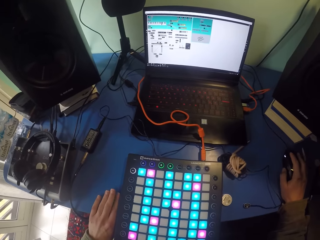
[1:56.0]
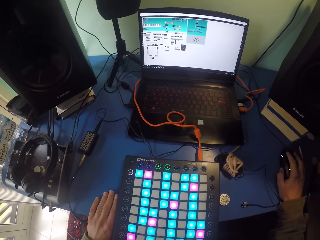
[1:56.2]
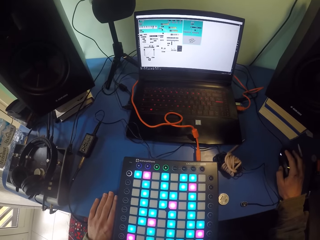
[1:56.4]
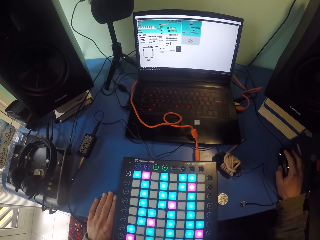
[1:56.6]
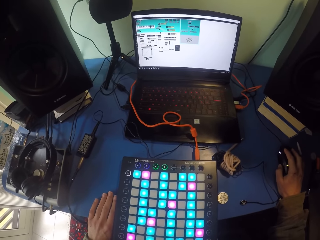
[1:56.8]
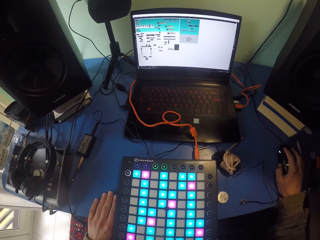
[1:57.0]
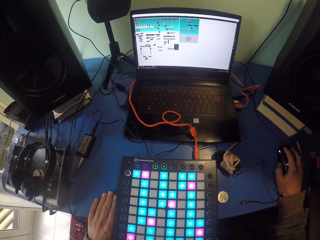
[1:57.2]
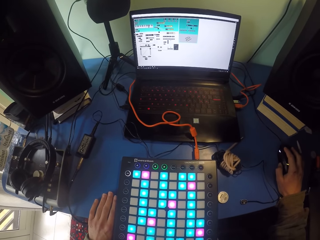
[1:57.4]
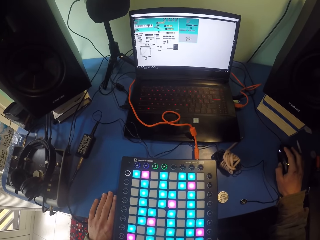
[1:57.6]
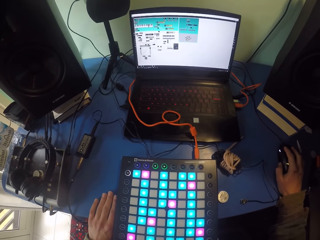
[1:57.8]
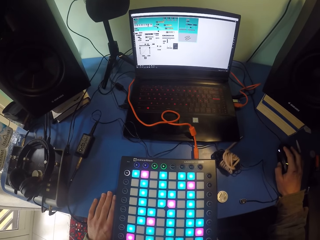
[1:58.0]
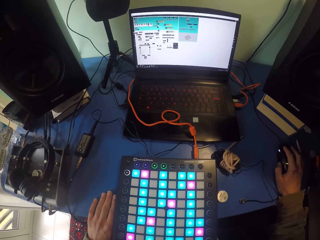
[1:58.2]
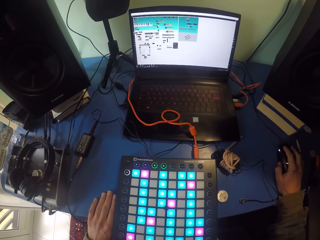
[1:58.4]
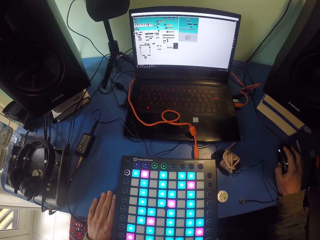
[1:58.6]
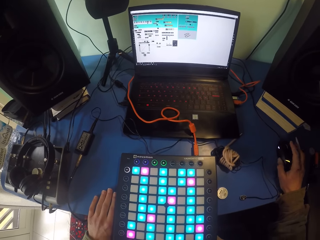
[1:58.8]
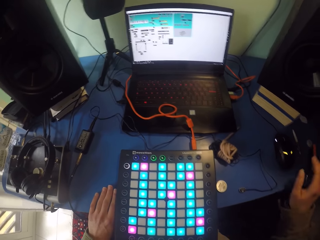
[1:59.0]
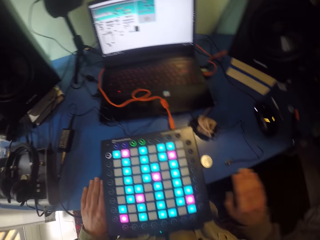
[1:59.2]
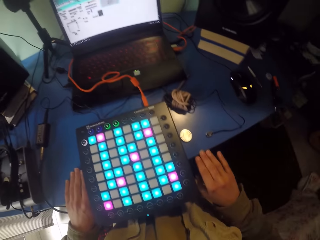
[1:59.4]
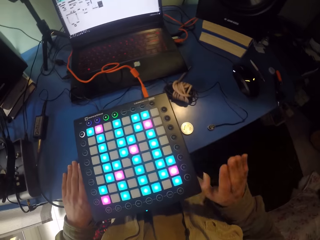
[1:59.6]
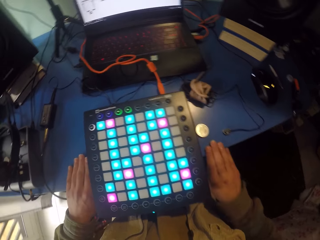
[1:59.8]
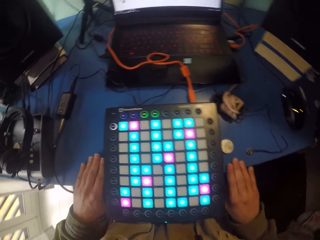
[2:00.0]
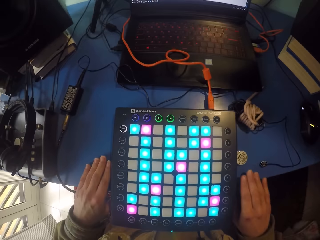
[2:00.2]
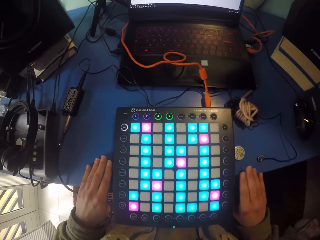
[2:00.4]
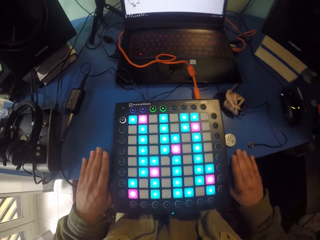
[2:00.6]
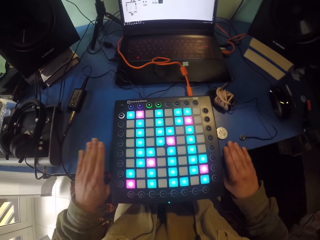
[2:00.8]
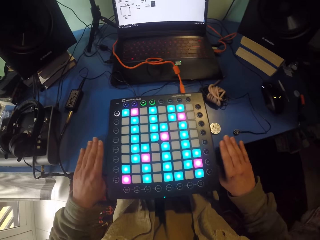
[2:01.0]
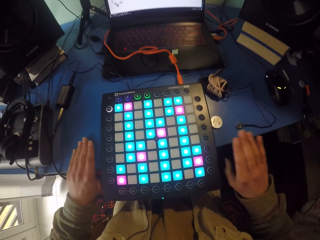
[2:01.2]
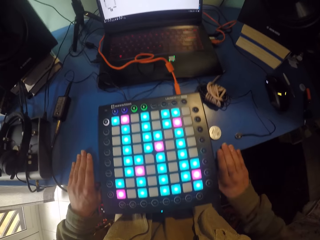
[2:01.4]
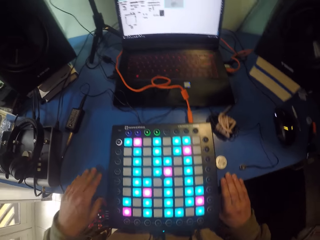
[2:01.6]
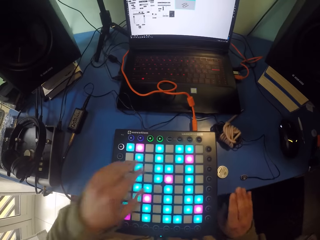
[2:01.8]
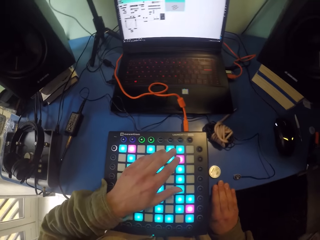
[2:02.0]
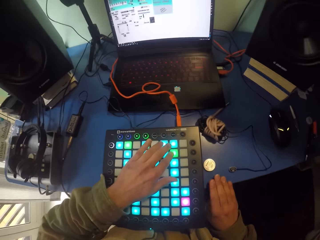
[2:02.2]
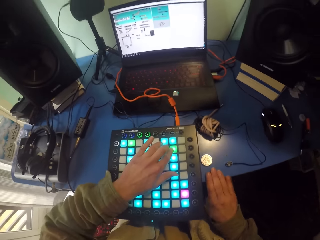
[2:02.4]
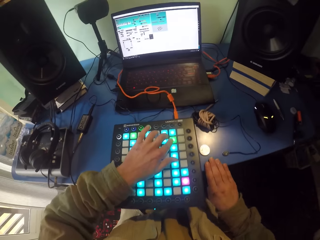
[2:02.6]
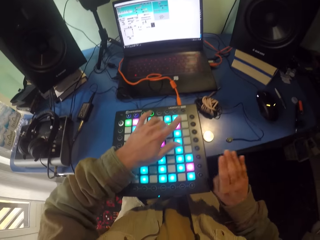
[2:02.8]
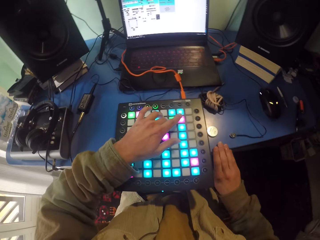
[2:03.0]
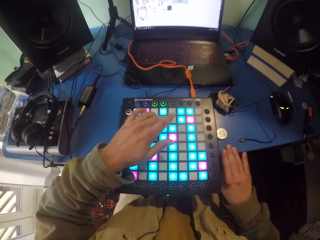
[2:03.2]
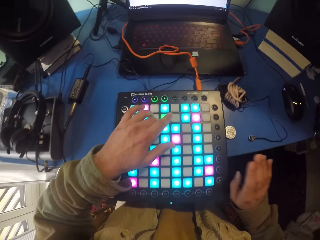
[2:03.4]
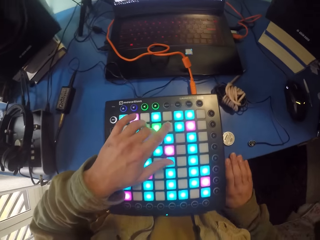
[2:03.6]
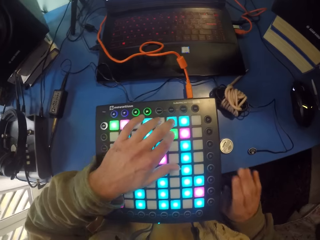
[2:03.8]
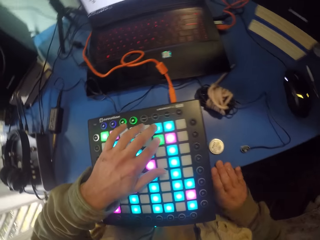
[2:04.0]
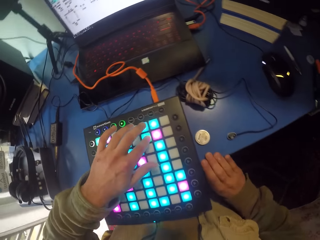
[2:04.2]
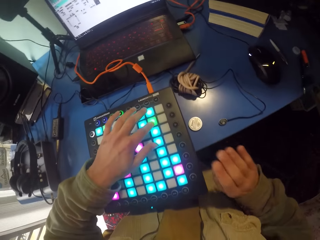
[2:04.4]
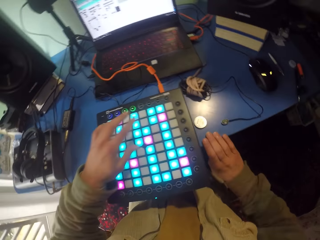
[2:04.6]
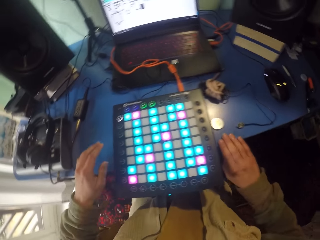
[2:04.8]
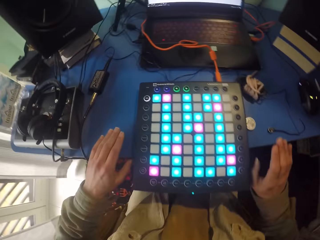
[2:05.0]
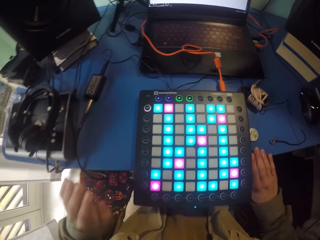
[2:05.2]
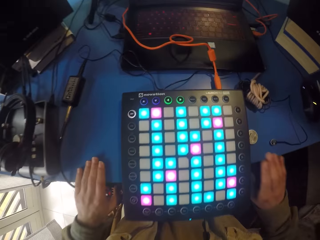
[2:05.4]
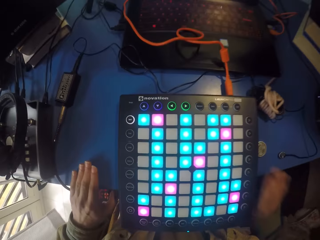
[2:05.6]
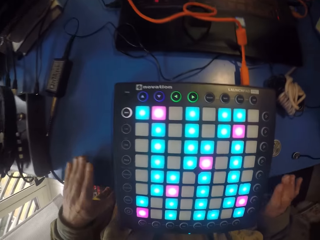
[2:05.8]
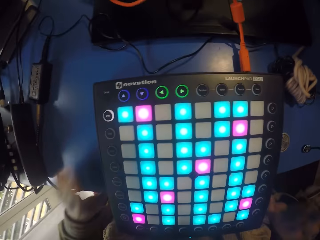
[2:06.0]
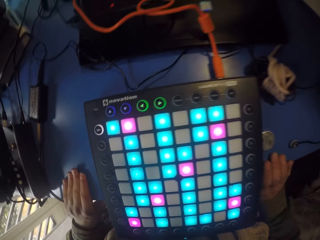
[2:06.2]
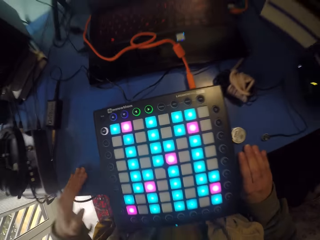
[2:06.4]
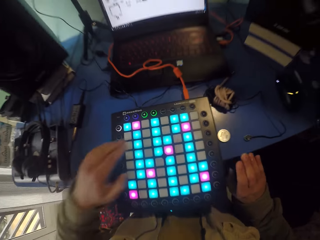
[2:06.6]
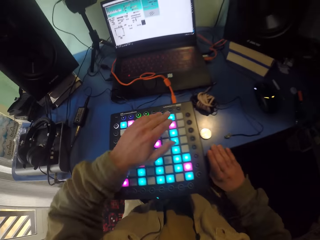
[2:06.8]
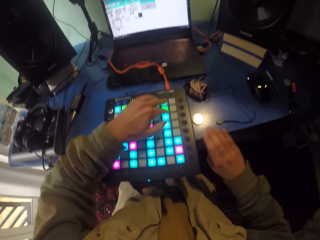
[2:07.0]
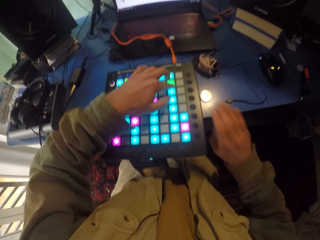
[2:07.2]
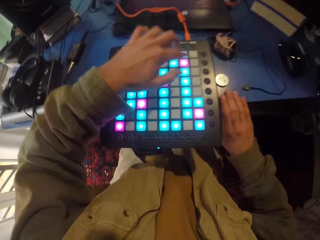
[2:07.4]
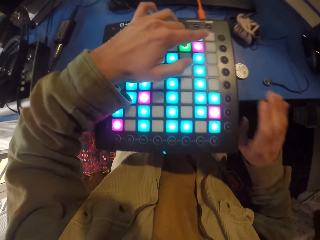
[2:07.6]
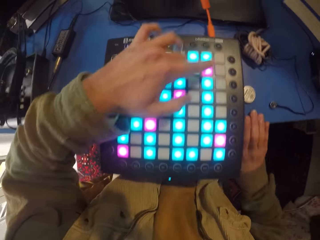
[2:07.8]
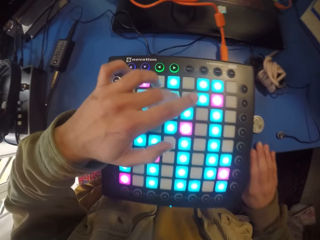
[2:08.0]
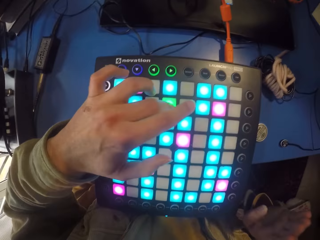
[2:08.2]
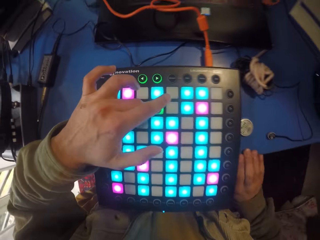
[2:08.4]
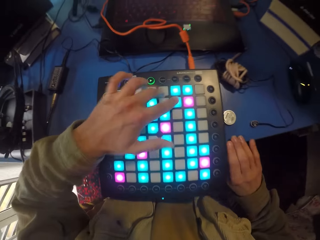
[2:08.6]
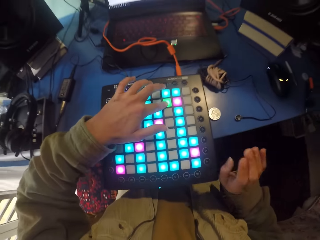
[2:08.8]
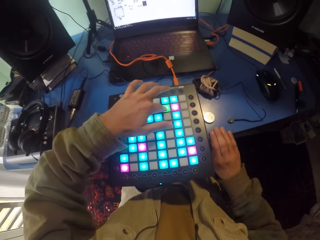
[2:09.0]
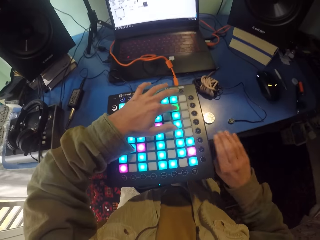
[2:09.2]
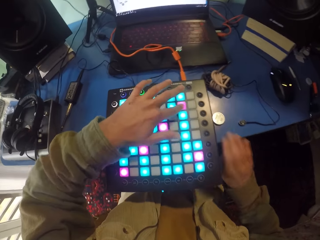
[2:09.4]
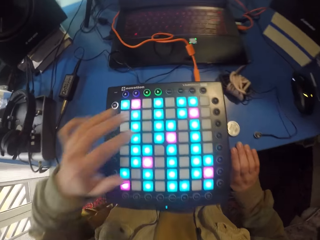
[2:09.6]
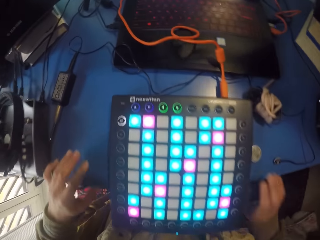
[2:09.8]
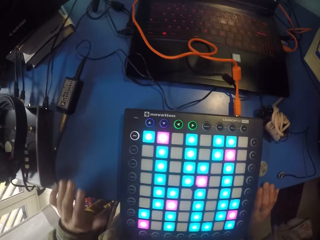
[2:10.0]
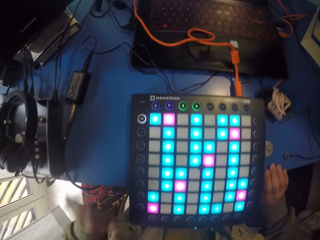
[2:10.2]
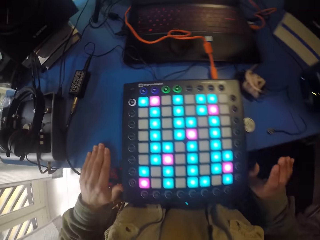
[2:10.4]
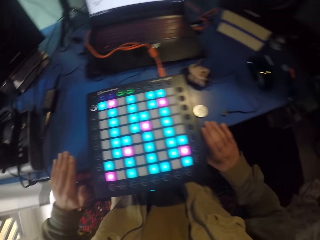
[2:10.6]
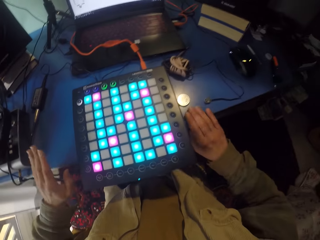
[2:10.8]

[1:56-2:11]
The camera wearer touches the mouse. They hit the table with both hands. They touch the touchpad. They hit the table with both hands. They press the launchpad. They tap fingers on the table.

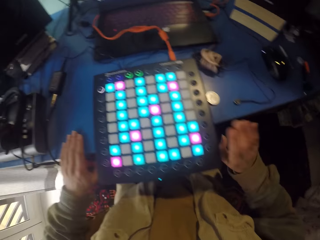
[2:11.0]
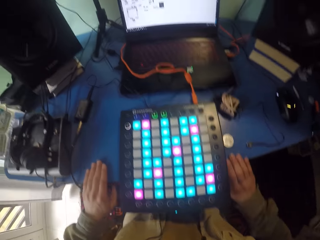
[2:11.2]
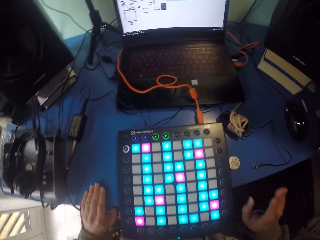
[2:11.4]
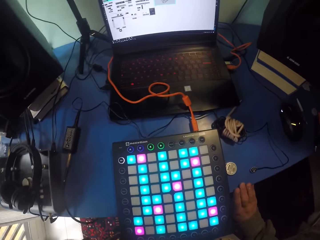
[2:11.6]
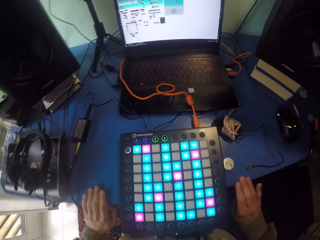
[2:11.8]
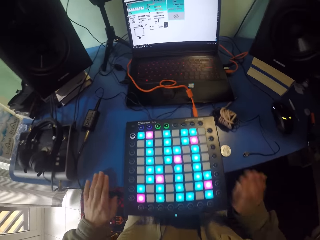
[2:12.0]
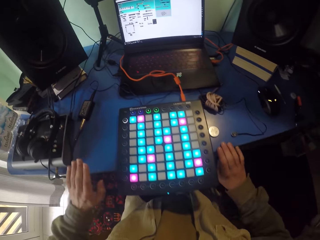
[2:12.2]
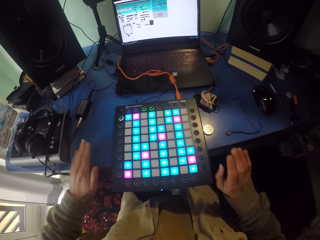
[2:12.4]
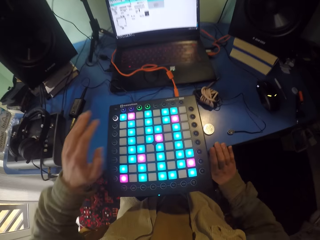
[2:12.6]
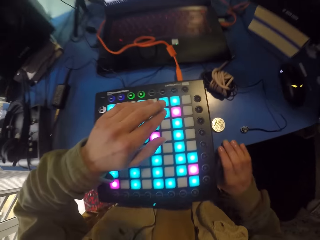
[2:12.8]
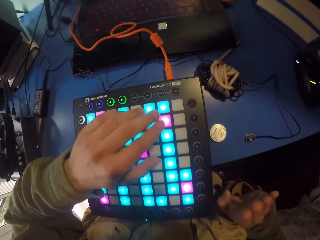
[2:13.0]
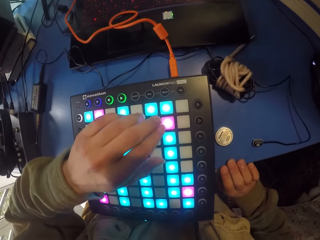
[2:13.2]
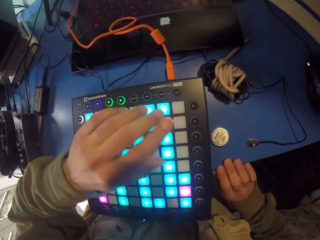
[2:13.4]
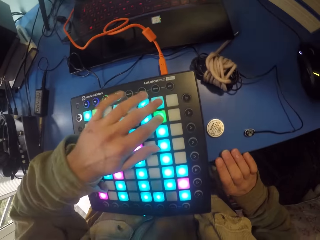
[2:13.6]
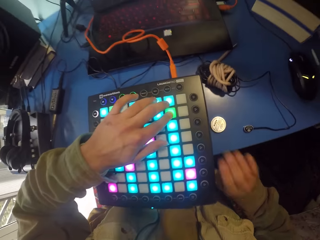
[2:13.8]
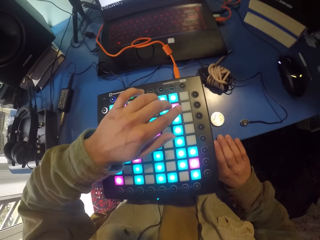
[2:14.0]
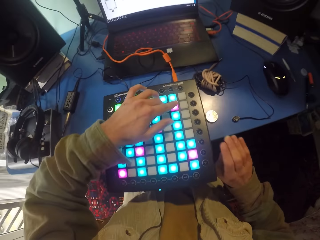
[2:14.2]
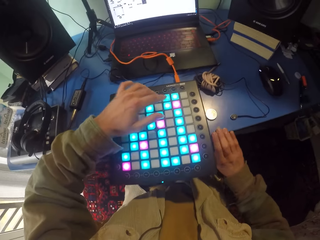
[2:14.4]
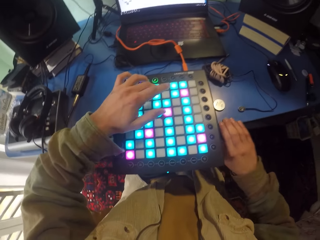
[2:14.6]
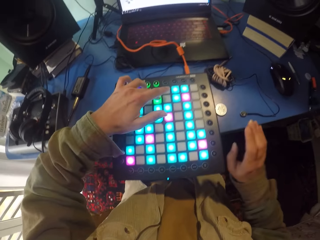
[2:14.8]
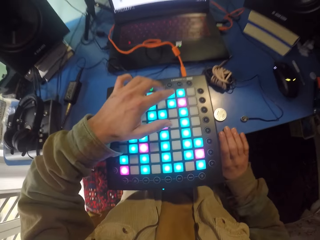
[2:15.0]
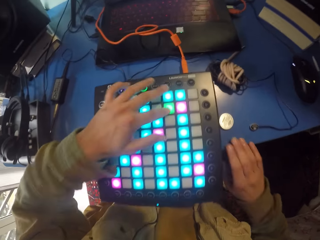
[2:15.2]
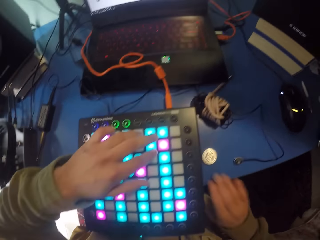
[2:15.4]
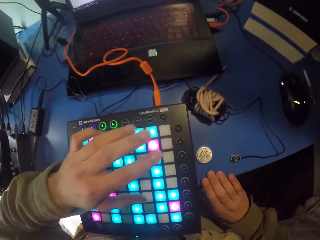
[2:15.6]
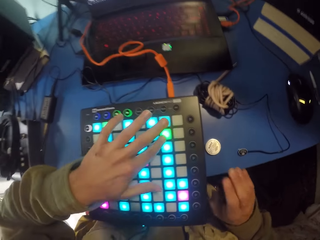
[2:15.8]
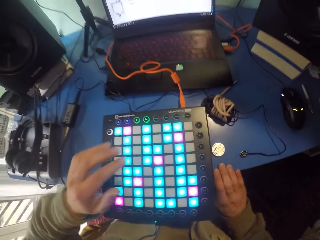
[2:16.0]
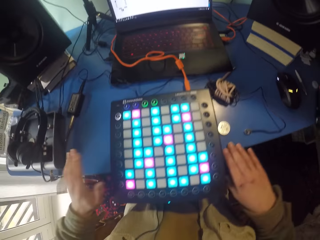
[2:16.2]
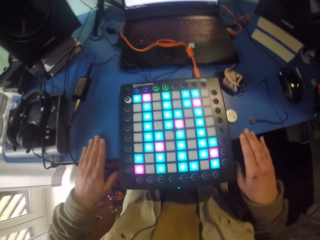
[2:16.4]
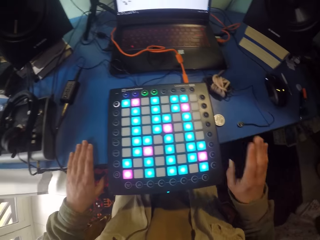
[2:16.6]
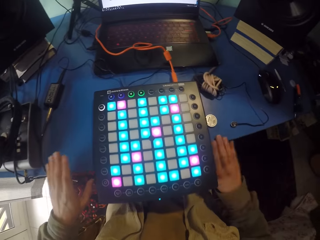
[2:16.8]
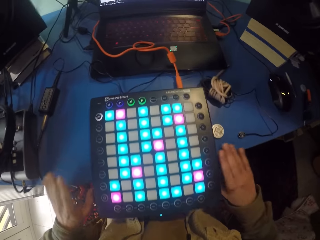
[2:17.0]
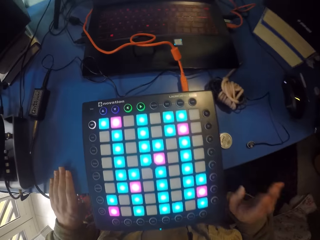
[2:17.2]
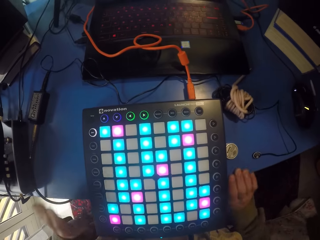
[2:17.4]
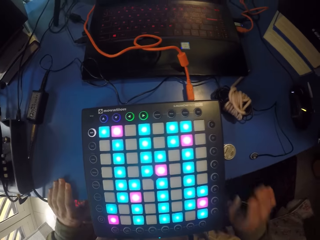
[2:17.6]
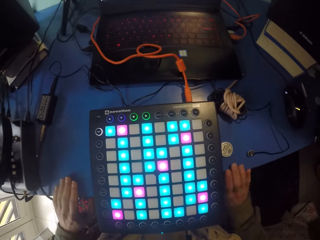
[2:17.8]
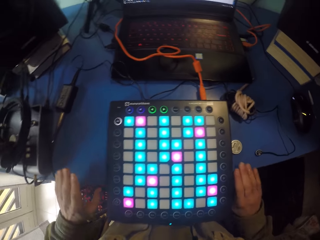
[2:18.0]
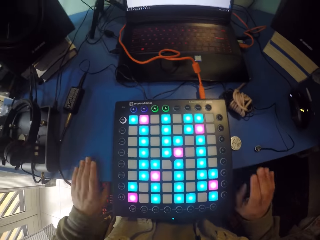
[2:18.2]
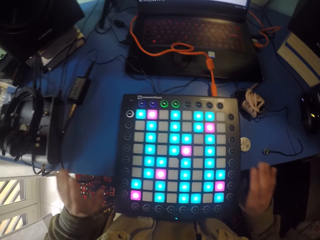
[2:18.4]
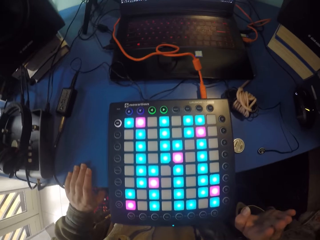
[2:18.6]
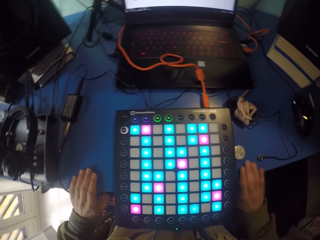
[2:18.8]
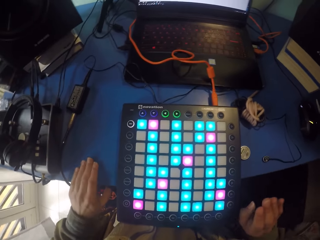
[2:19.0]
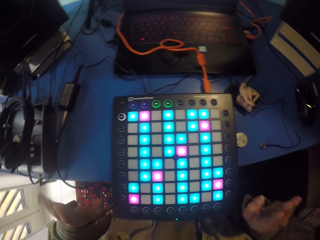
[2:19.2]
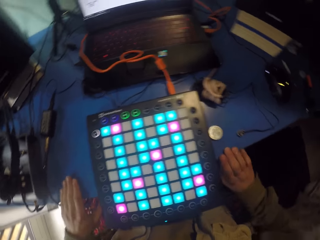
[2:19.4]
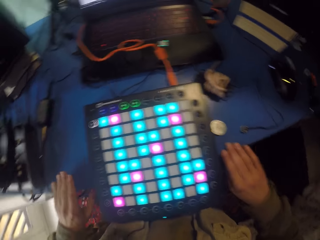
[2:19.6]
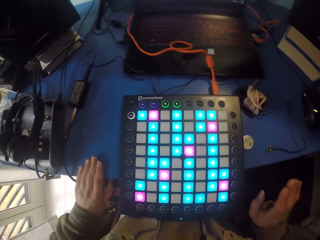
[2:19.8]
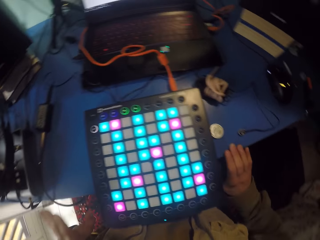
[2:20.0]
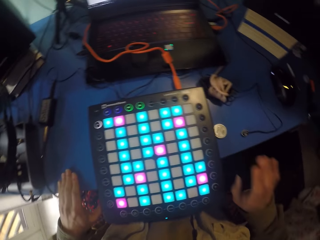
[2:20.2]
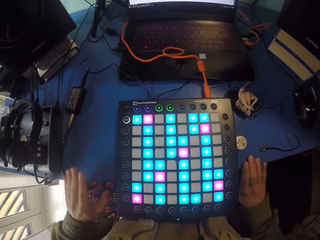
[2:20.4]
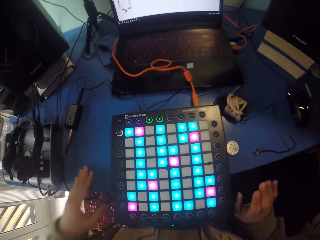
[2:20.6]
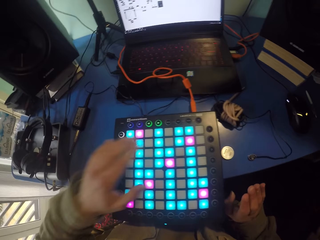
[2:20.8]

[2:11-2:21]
The camera wearer hits the table with both hands. They touch the launchpad with the left hand. They hit the table with both hands.
